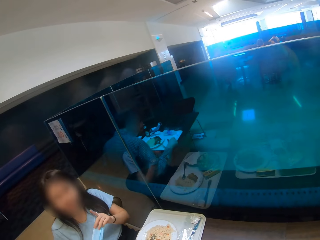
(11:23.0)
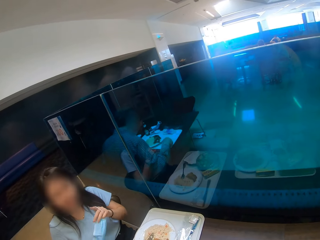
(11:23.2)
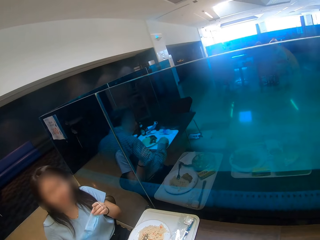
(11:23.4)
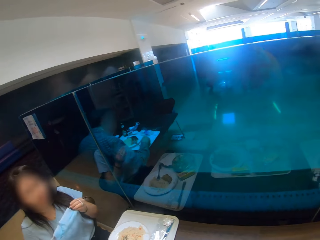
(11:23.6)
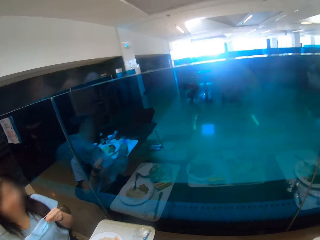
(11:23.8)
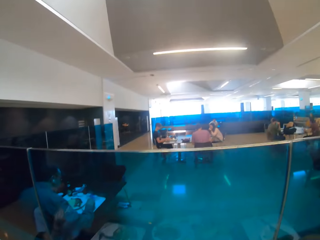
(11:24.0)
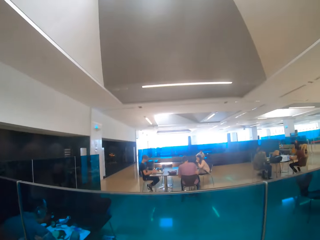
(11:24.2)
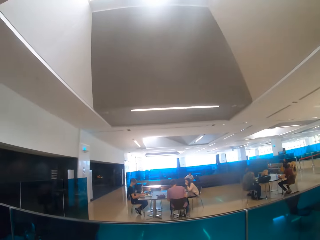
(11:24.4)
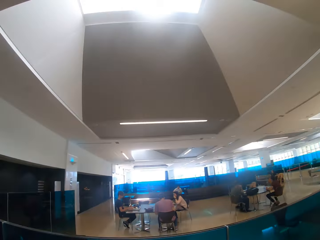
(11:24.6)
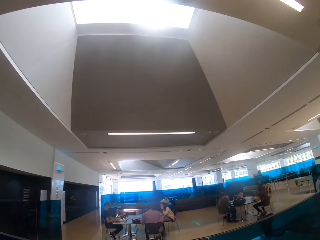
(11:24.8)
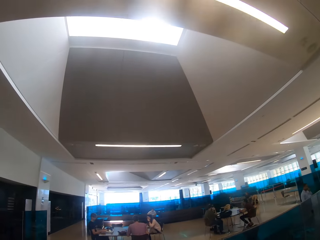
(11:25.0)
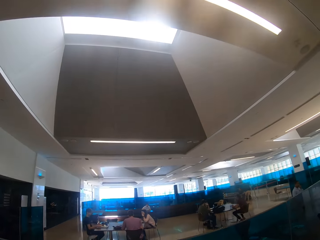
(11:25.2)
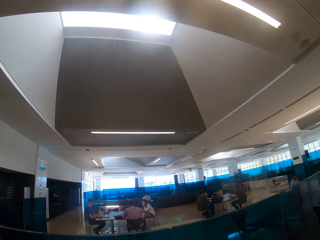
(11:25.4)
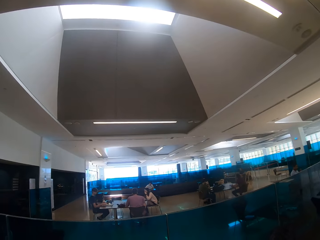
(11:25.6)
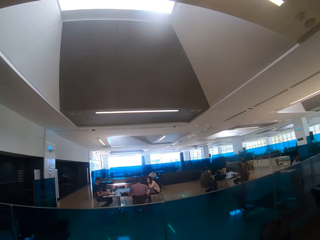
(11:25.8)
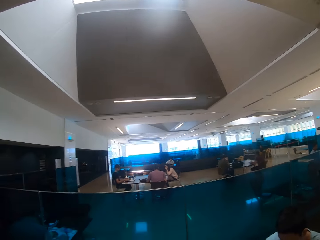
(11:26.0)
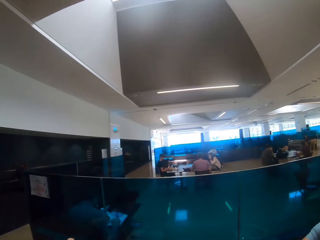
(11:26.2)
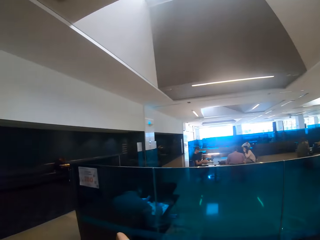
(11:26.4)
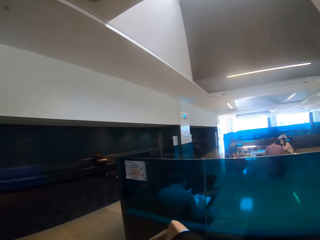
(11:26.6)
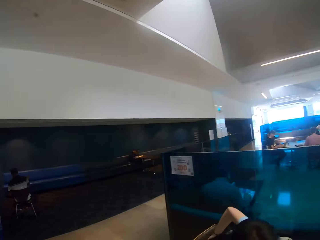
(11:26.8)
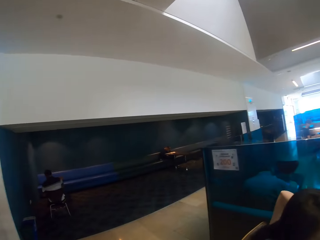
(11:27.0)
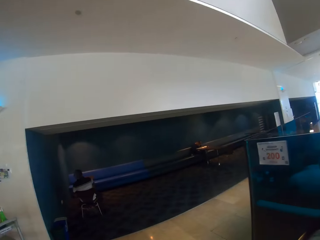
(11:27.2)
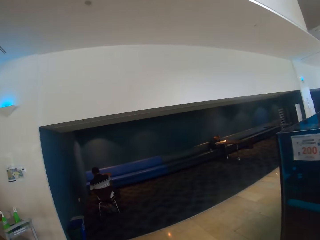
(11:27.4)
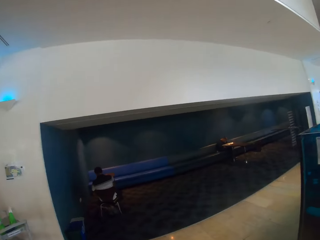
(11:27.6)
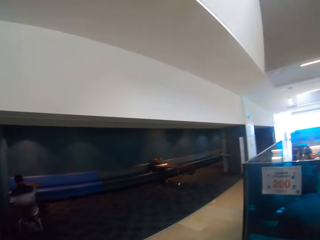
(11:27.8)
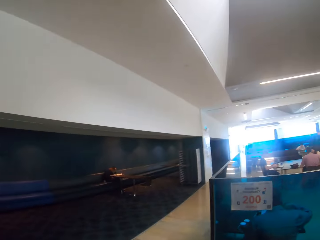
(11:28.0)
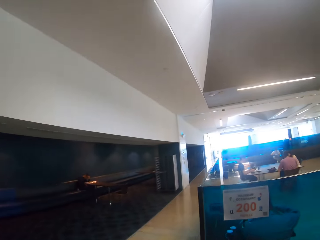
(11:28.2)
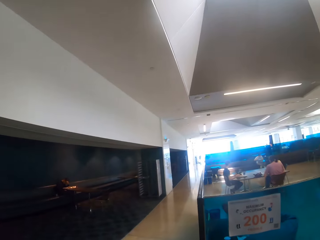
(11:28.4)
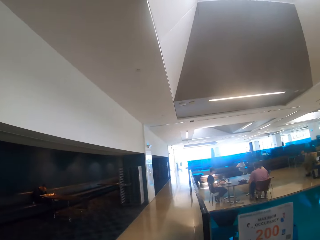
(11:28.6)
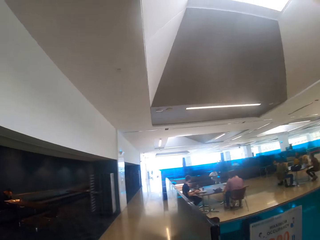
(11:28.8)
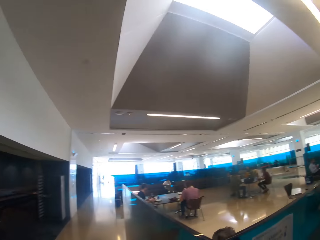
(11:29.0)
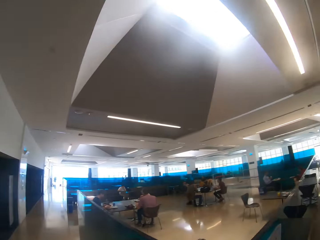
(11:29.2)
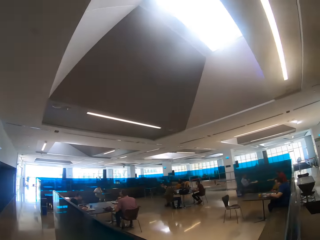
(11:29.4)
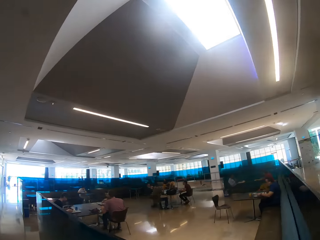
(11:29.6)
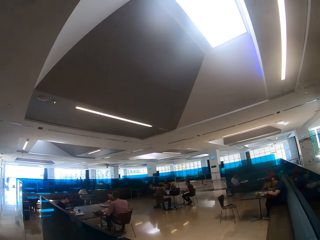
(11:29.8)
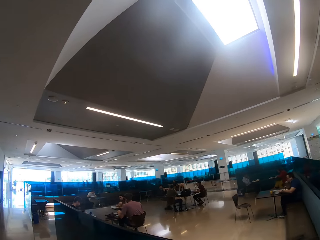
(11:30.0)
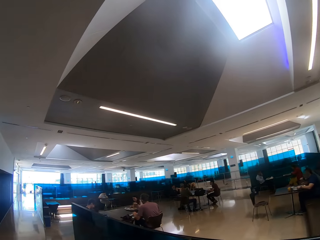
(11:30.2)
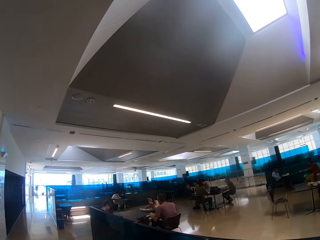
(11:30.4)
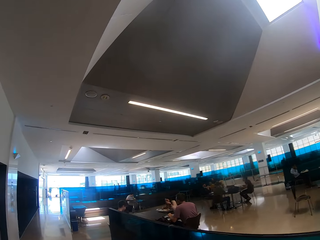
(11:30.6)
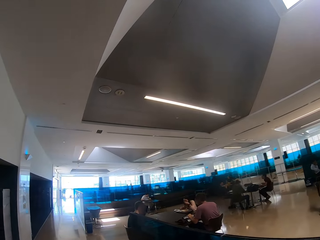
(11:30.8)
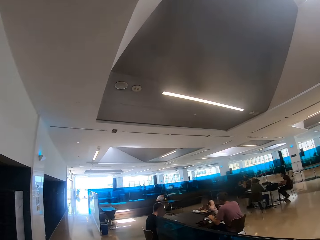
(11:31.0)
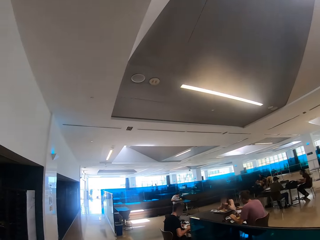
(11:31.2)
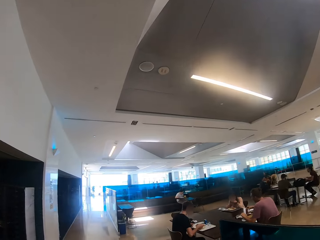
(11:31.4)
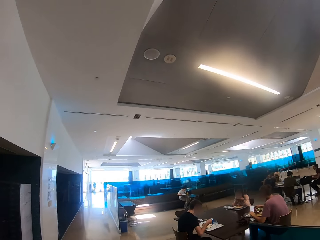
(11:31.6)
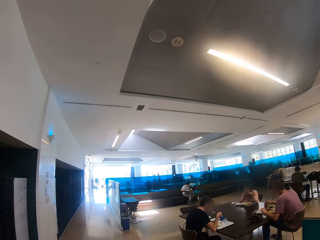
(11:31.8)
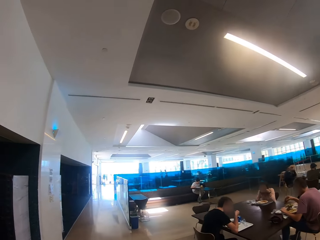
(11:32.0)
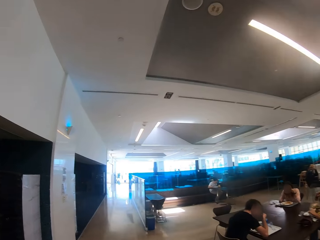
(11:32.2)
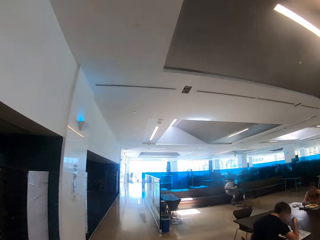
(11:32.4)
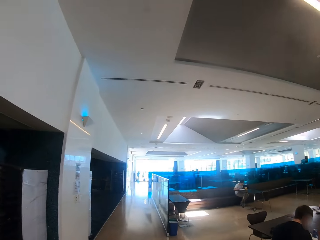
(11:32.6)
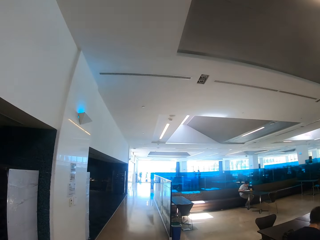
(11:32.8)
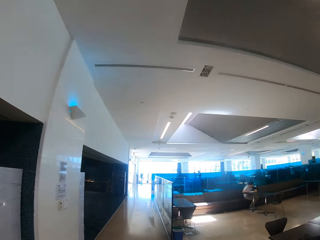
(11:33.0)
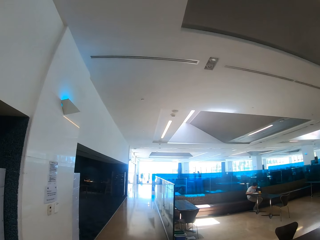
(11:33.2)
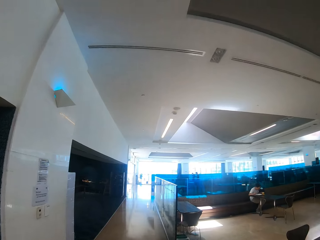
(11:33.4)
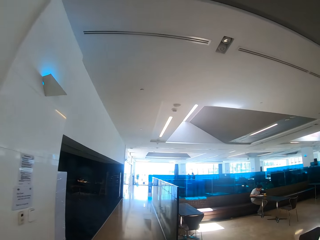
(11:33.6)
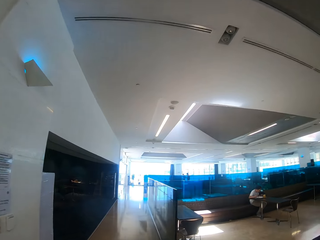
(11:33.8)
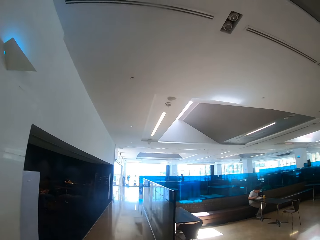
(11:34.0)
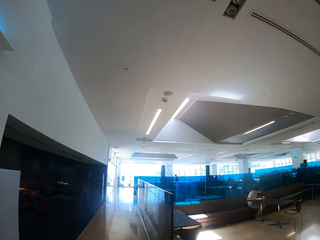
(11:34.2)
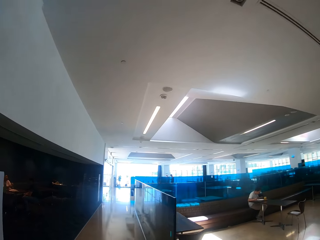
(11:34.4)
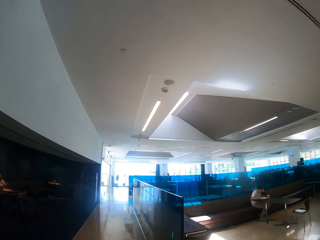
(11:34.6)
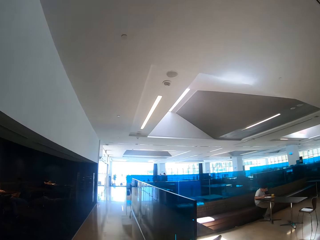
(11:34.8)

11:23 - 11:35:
The camera wearer looks at a woman. They look around the restaurant. They walk across the restaurant.

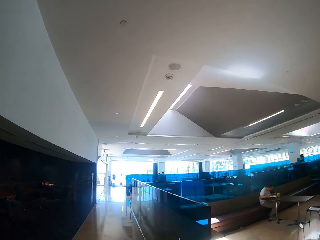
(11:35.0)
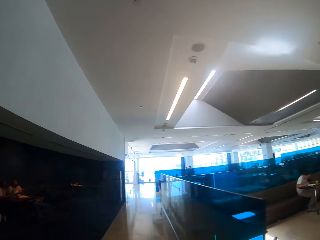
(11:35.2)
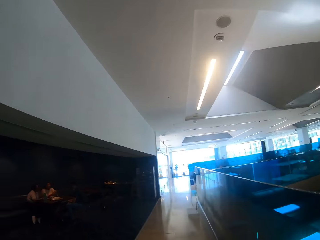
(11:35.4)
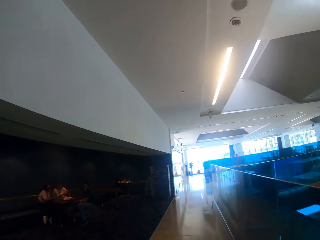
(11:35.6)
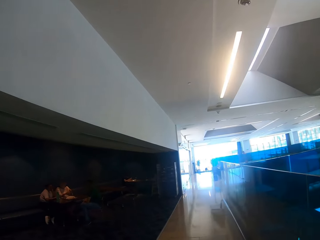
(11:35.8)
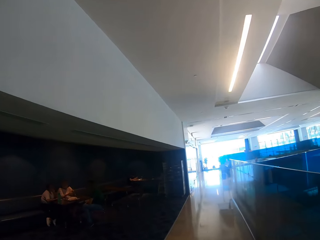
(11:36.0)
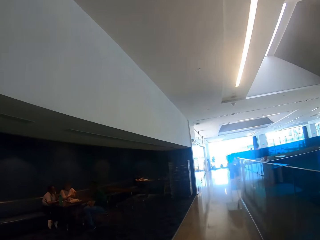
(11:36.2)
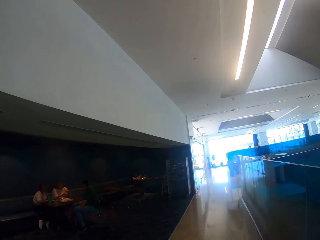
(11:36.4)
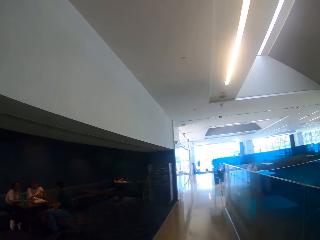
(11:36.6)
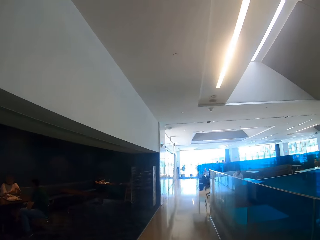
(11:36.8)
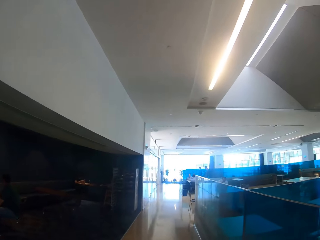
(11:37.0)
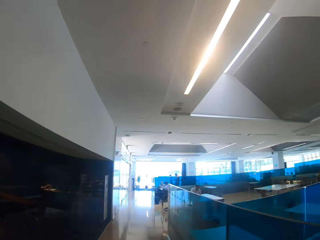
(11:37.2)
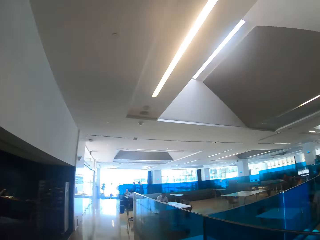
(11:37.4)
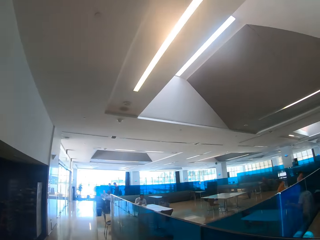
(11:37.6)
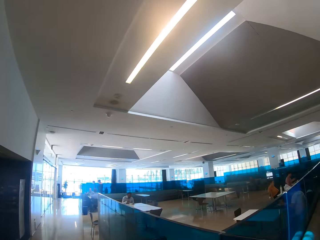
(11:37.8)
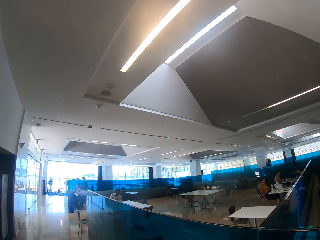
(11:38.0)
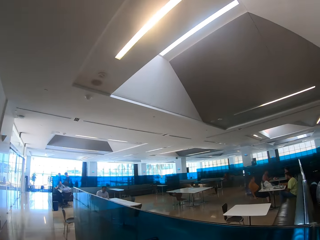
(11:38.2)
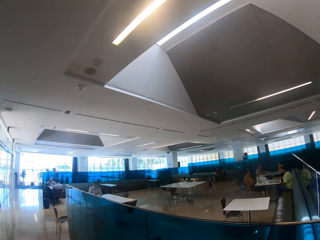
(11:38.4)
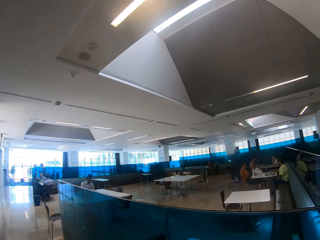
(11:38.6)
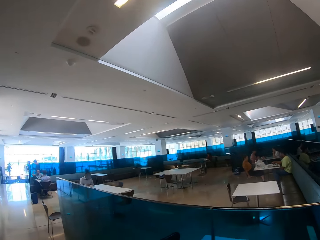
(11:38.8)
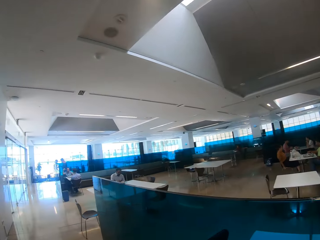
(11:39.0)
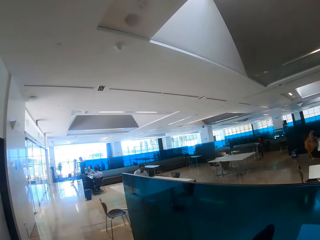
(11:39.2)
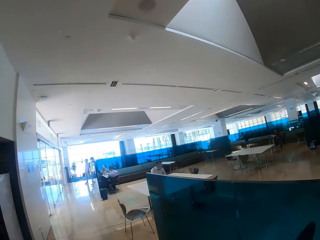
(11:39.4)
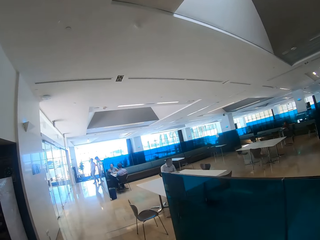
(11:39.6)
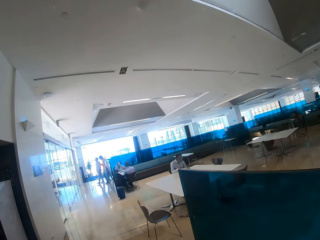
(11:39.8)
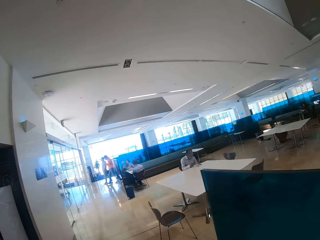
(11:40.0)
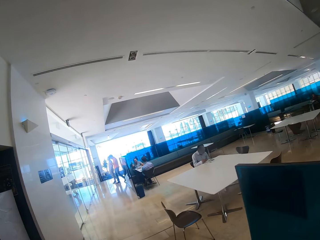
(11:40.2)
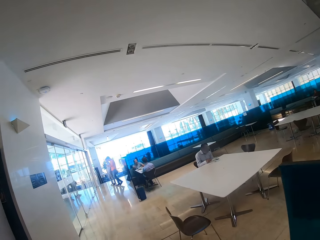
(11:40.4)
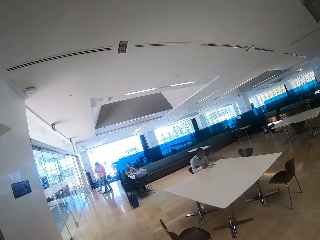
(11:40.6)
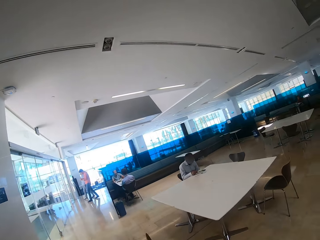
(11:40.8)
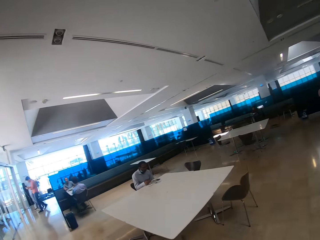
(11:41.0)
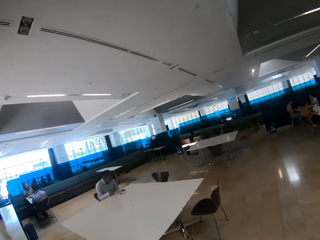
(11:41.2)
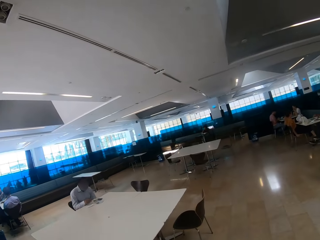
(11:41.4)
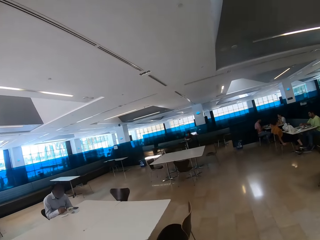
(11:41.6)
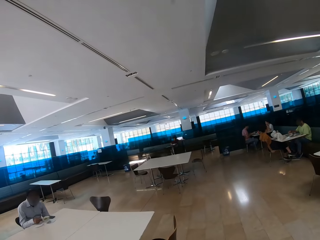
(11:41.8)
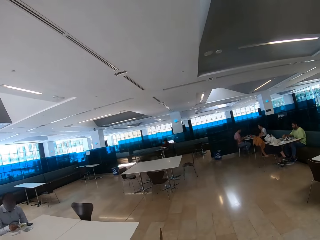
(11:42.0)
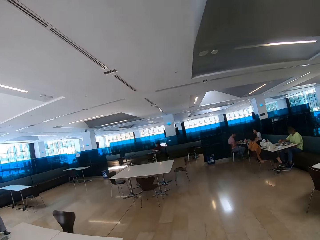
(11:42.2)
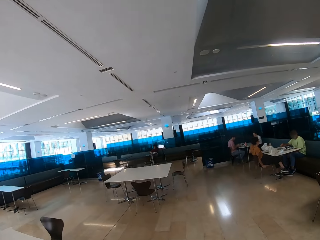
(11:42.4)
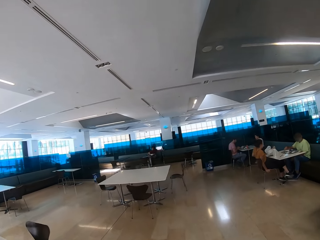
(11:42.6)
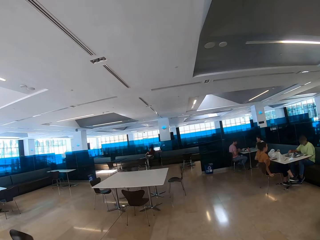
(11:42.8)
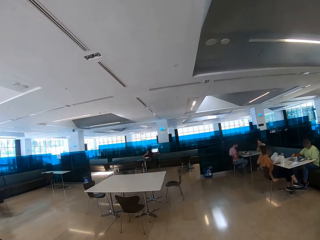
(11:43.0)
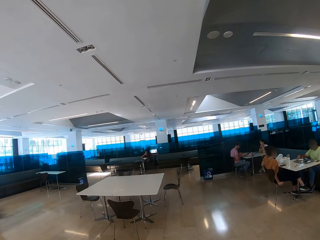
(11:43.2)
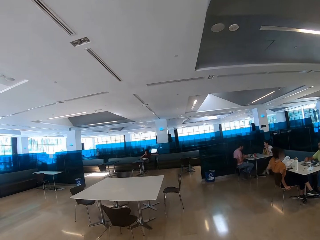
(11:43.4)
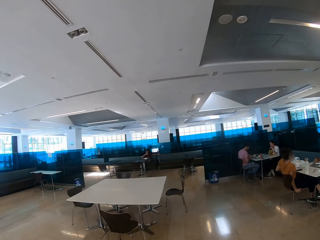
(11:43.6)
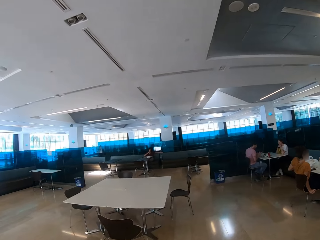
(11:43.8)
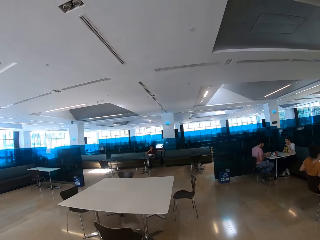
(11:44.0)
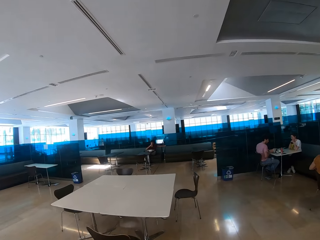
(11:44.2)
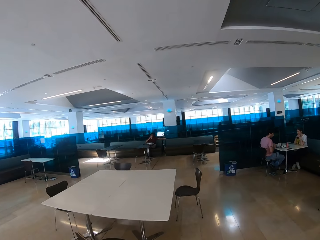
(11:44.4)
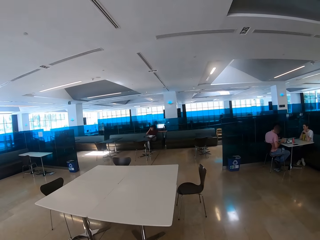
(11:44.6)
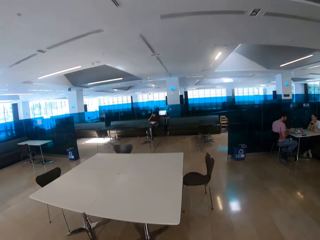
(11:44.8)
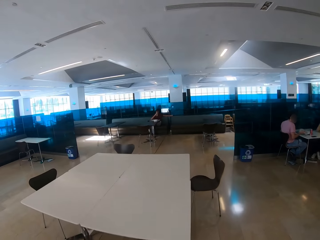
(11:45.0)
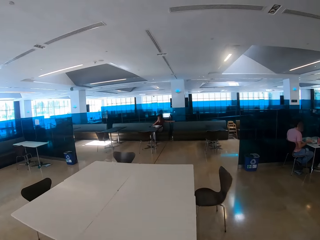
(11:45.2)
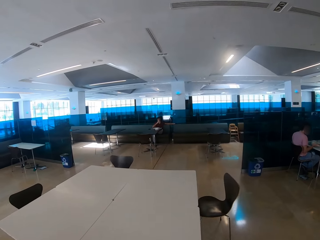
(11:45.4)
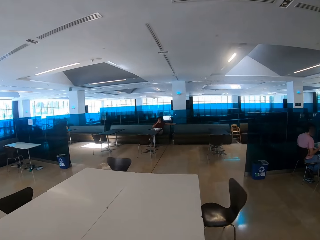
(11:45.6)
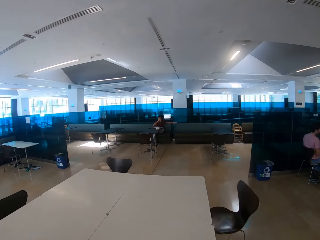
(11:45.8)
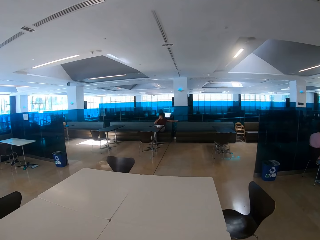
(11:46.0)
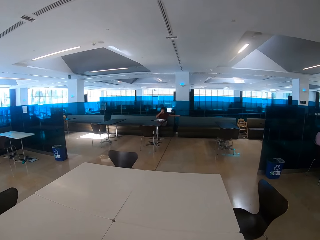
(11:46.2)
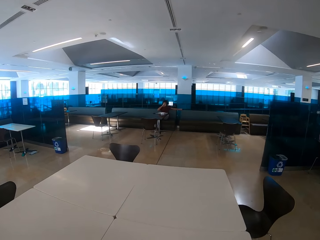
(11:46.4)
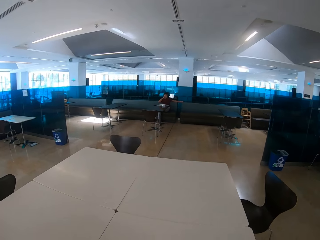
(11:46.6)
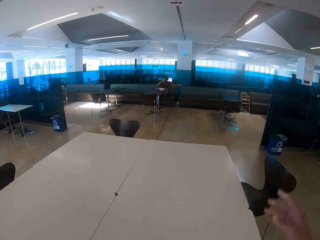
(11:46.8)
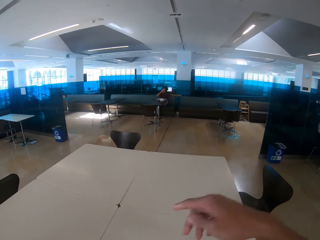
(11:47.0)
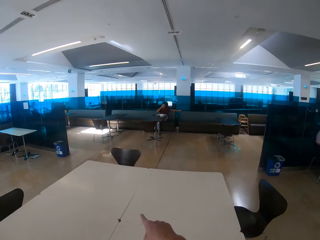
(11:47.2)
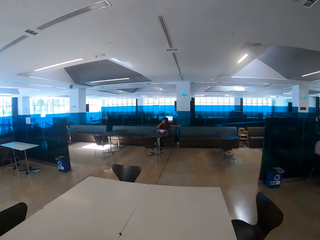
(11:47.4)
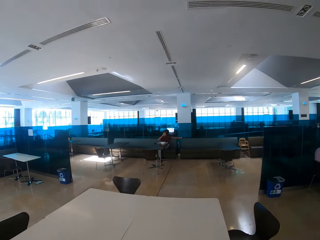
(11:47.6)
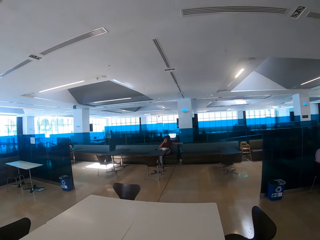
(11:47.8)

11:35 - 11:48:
A person sits in the restaurant. Another person sits across the restaurant. A third person sits across the restaurant. A fourth person sits across the restaurant.
